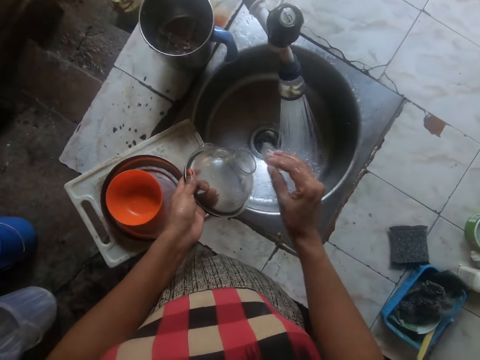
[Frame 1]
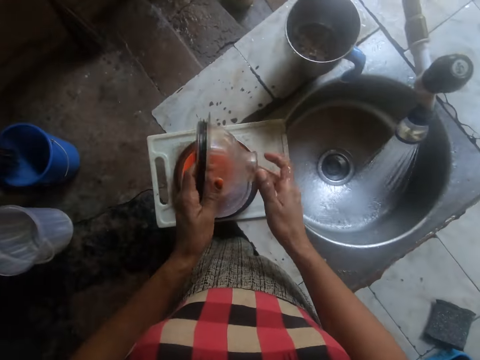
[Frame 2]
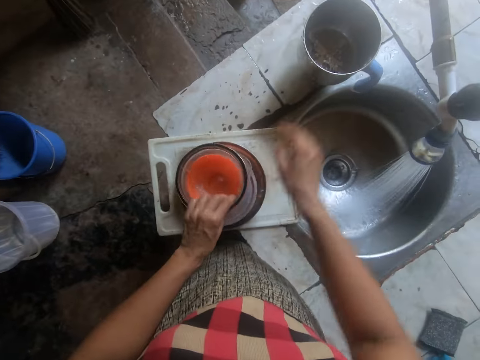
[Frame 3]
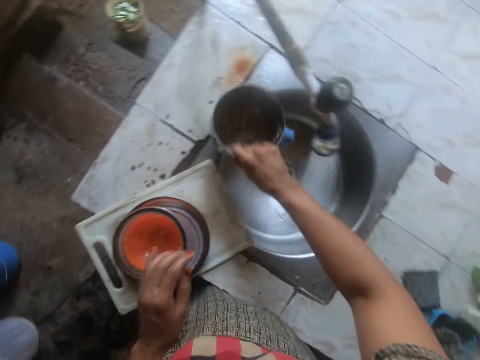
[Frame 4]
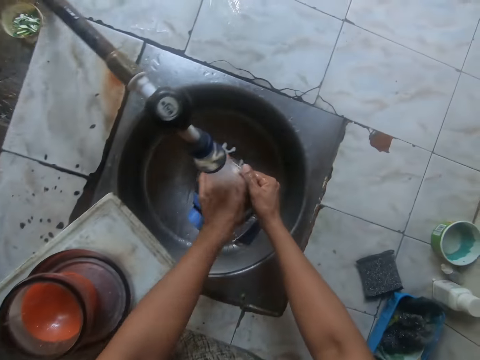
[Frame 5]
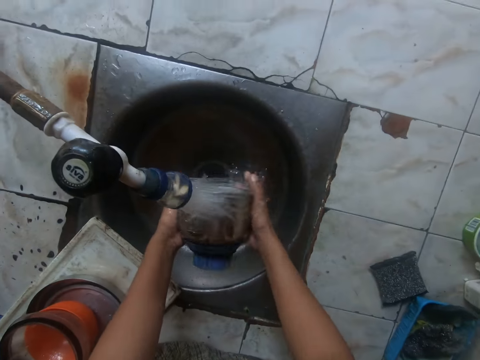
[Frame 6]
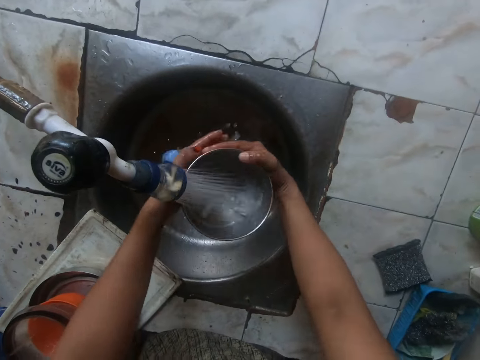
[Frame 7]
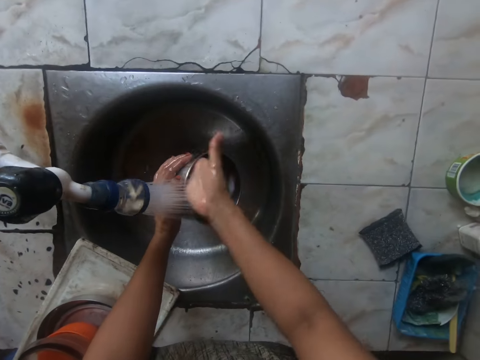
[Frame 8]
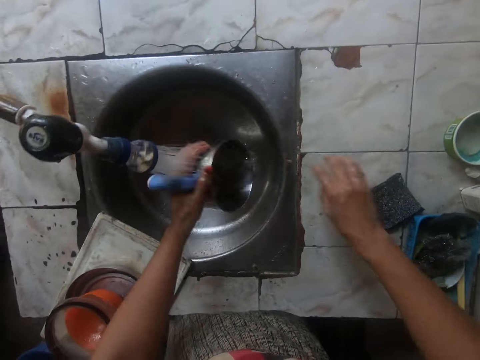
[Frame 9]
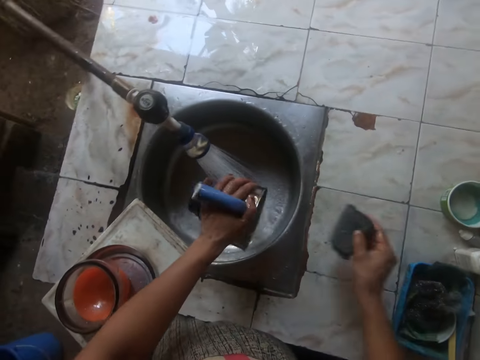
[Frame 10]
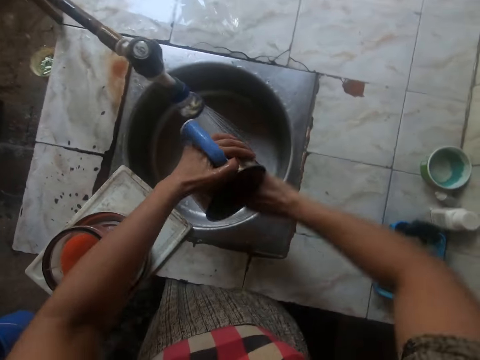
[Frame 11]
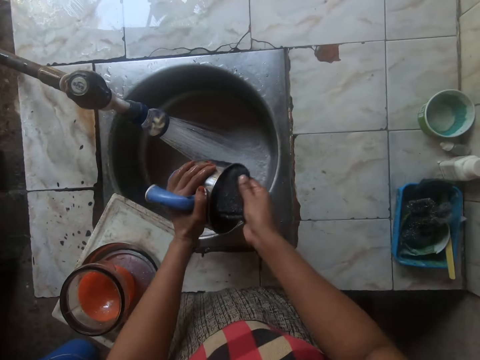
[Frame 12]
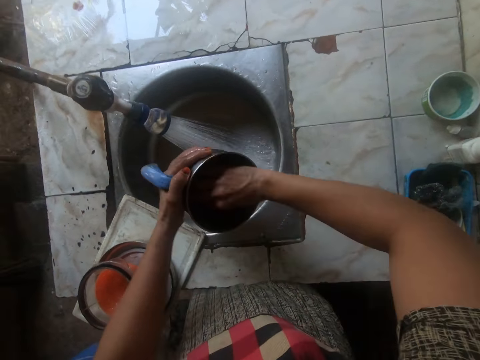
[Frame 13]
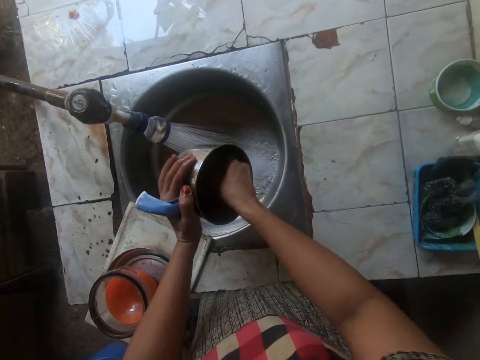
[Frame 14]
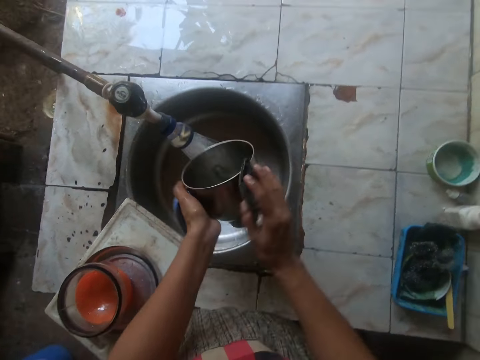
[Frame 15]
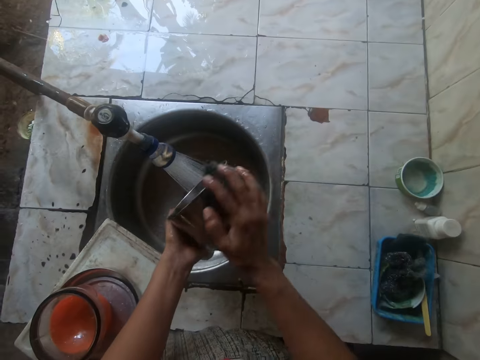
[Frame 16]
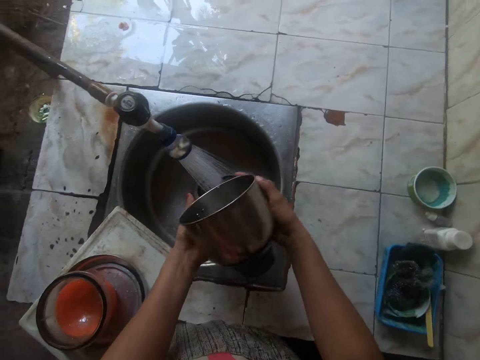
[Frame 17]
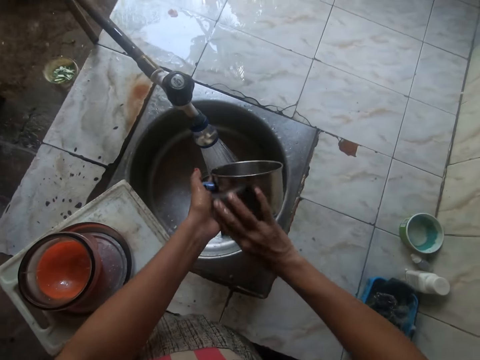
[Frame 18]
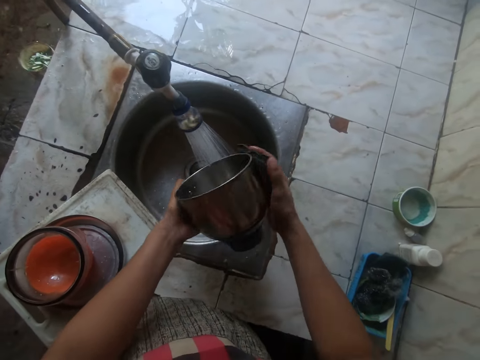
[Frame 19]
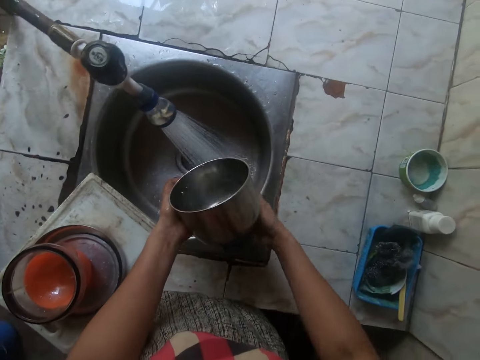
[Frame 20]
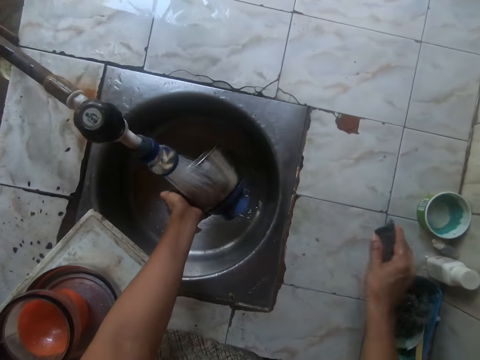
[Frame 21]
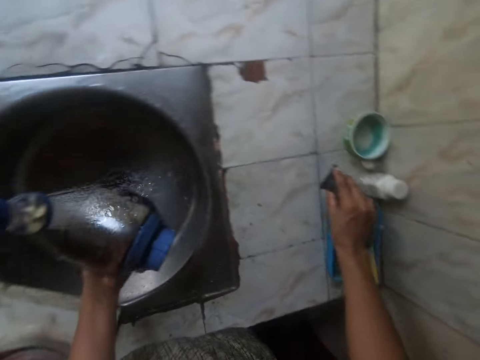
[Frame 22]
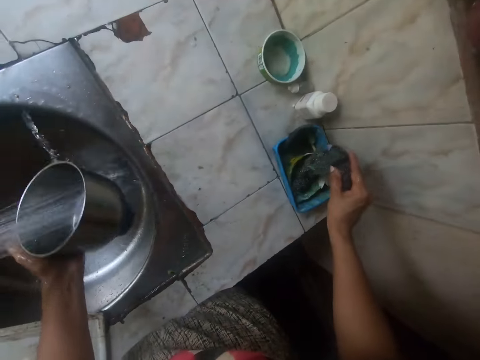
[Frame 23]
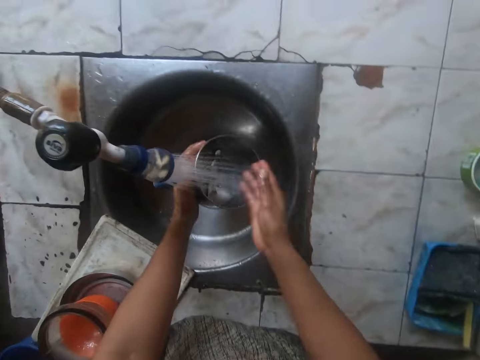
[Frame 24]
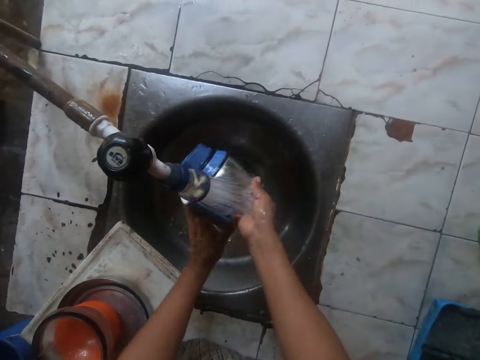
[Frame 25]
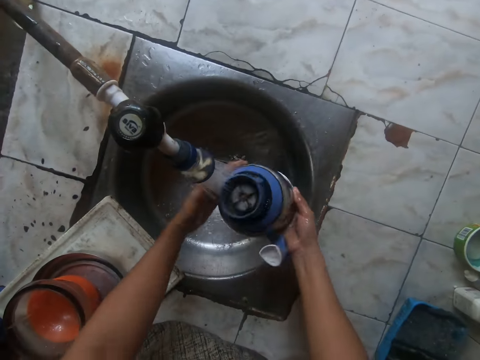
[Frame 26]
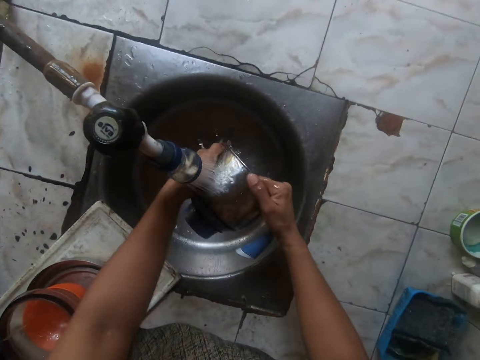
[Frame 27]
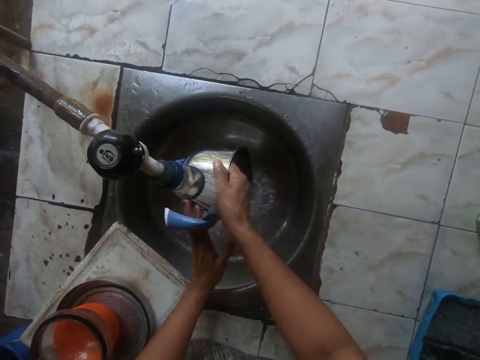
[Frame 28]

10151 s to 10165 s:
The camera wearer puts the cover on the funnel with her right hand. She puts the funnel on the cup with her left hand. She carries the bowl from the sink with her right hand. She rinses the blender with both hands. She picks up a sponge from the sink with her right hand. She washes the blender with the sponge in her right hand. She throws the sponge on the sink. She rinses the blender with her left hand. She rinses the blender with both hands.

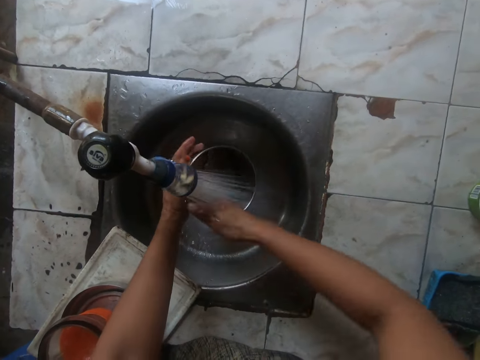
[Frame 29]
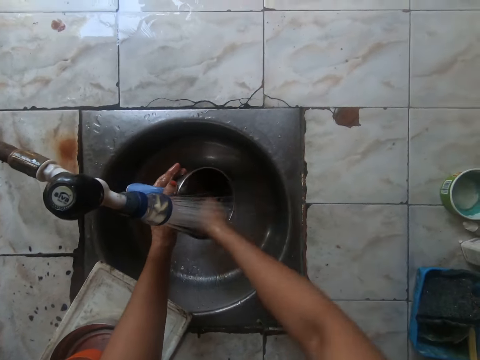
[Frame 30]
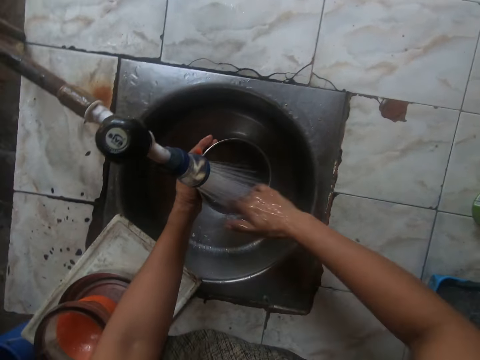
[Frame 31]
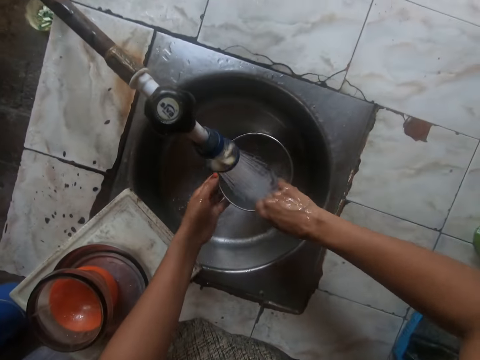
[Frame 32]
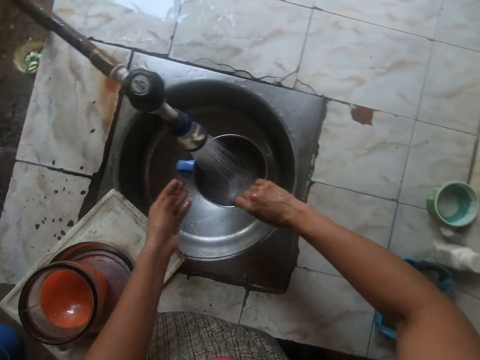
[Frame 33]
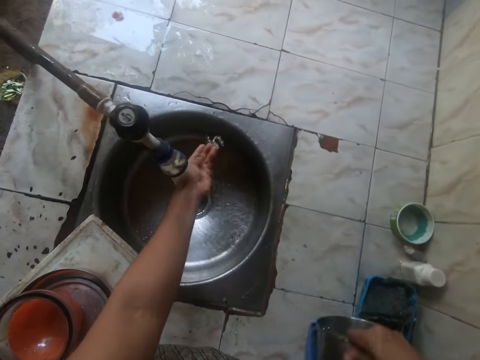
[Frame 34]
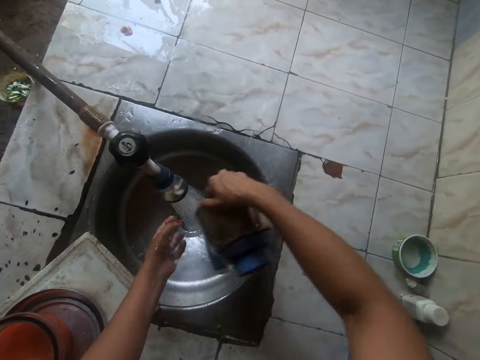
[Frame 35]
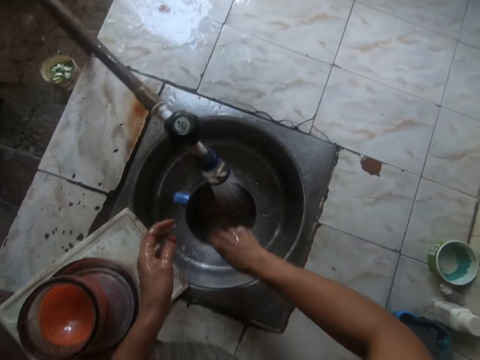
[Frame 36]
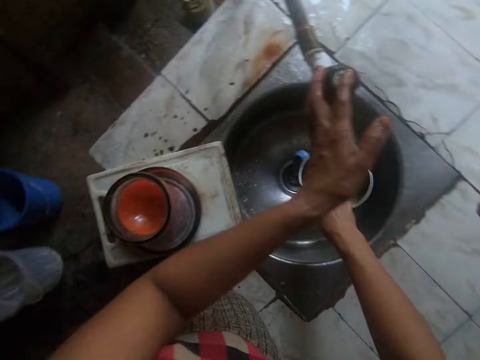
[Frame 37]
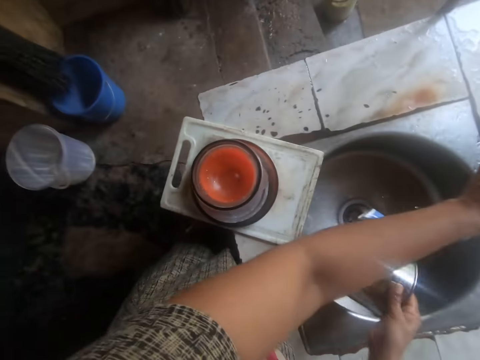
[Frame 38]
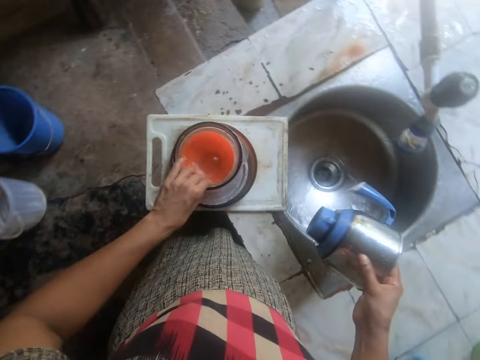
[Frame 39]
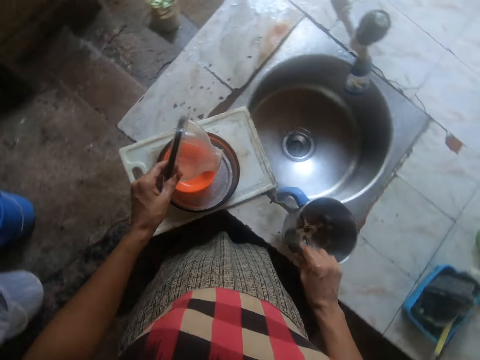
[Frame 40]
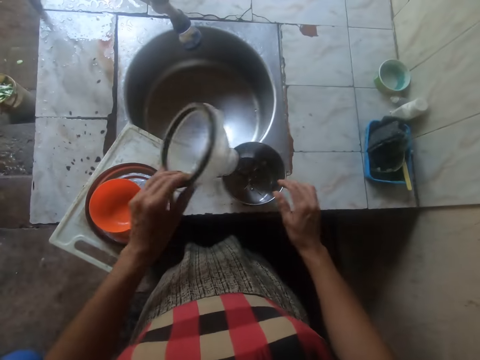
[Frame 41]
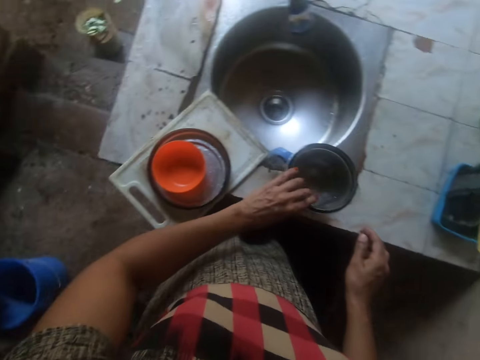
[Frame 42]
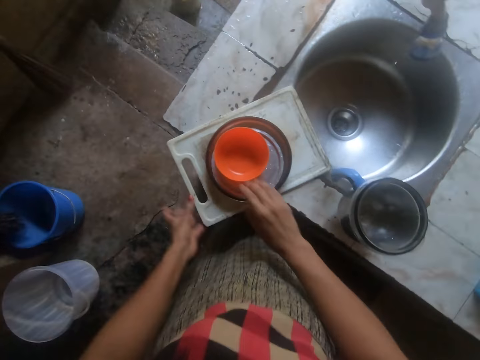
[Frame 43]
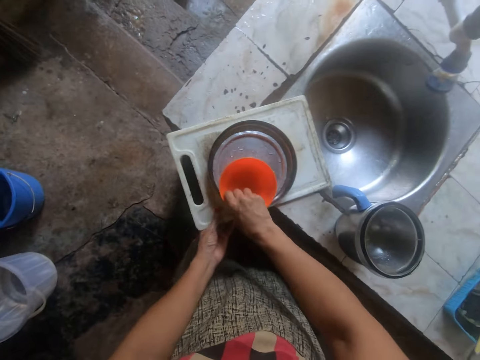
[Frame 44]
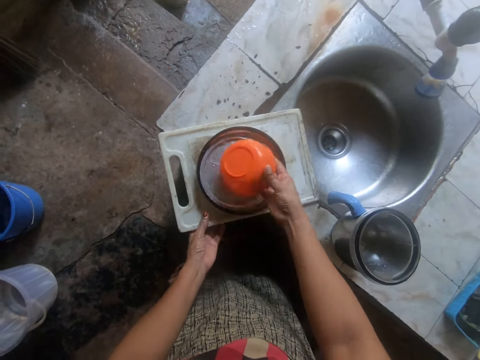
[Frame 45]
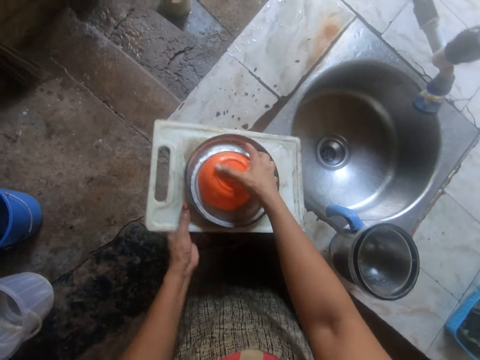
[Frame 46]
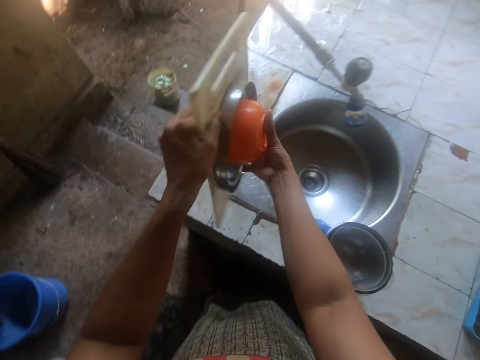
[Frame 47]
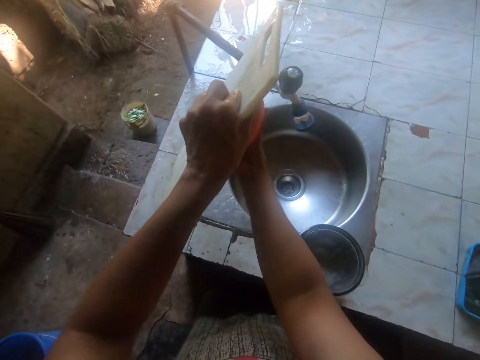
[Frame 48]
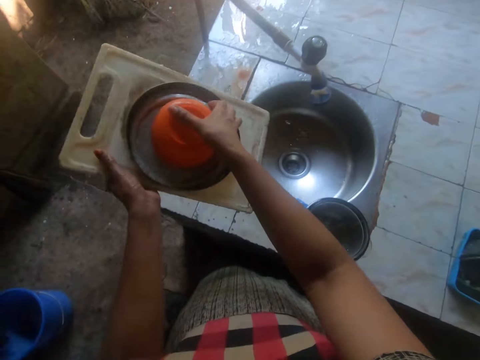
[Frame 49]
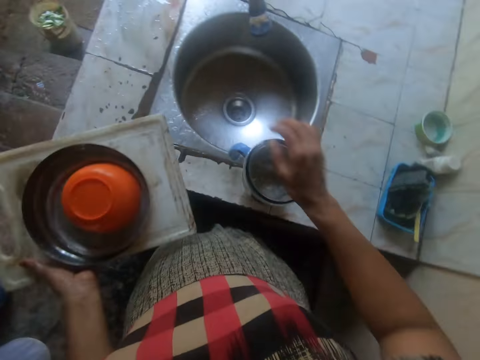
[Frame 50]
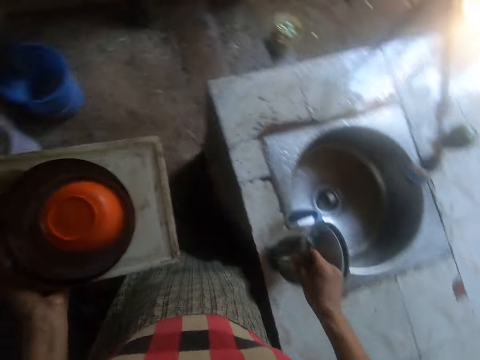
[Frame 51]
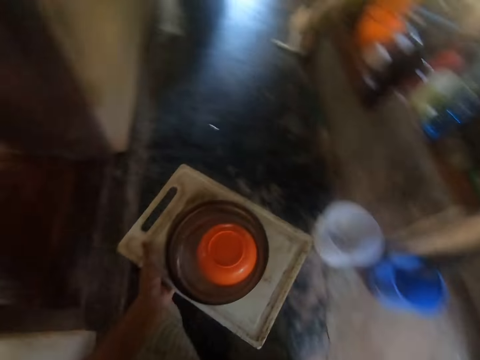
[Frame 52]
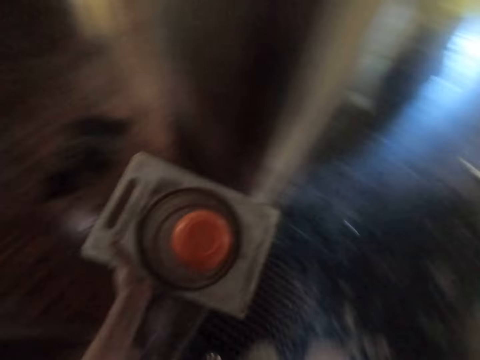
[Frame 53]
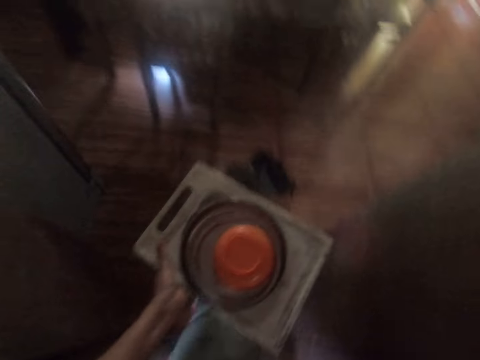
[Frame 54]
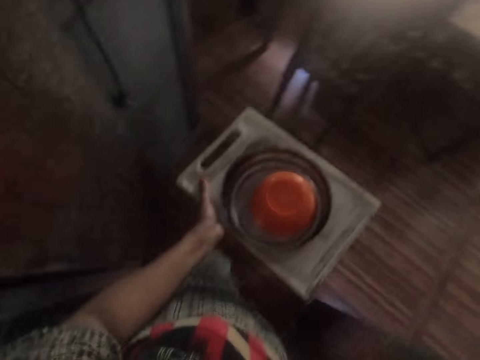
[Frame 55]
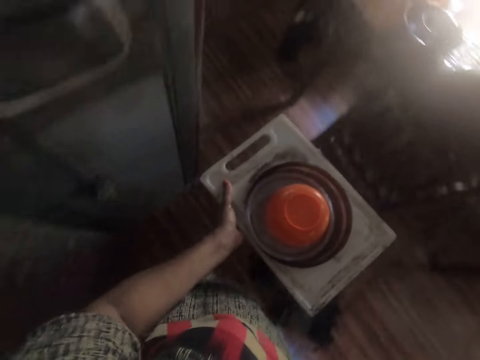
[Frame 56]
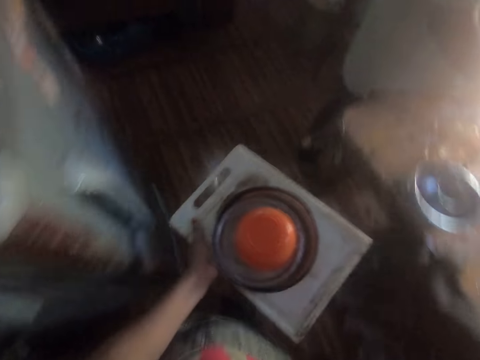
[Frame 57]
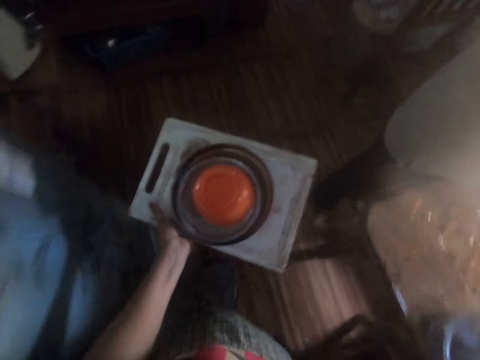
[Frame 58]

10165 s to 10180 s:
The camera wearer rinses the blender with her right hand. She puts water in the blender. She pours water in the blender on the sink. She rinses her left hand in the sink. She rinses the blender with her right hand. She closes the tap with her left hand. She pours water in the blender in the sink. She puts the blender on the sink with her right hand. She takes the funnel with her left hand. She puts the funnel on the blender with her left hand. She carries the kitchen utensils with both hands. She turns the cup on the lid with her right hand. She holds a chopping board. She drains the kitchen utensils with both hands. She carries the blender with her right hand. She walks in the room.
